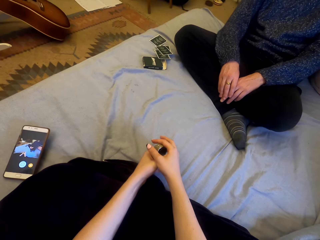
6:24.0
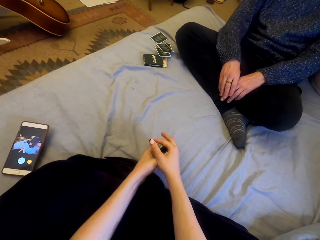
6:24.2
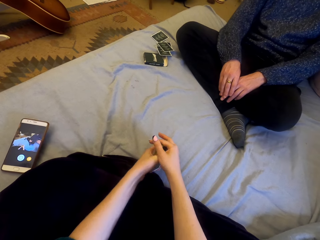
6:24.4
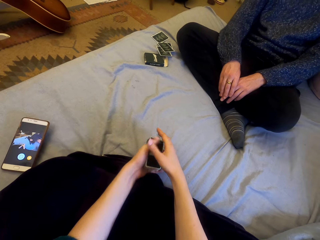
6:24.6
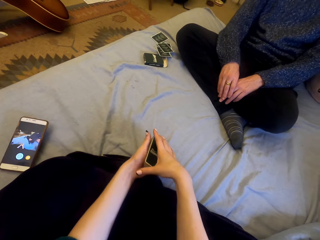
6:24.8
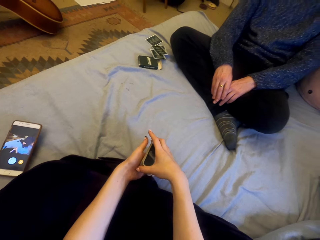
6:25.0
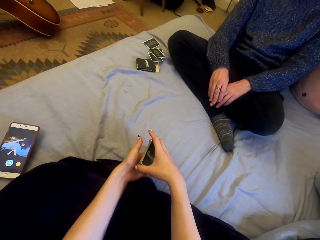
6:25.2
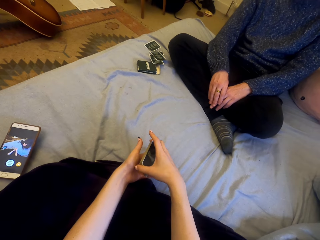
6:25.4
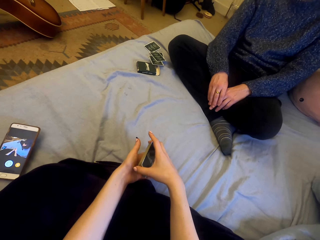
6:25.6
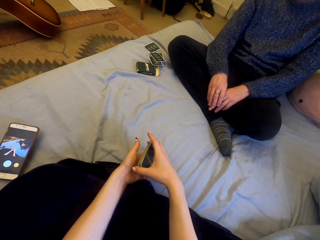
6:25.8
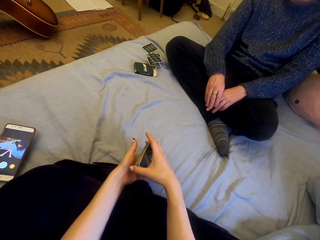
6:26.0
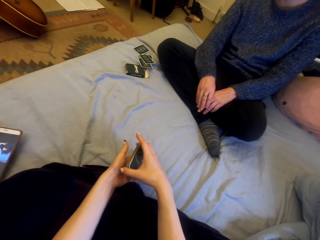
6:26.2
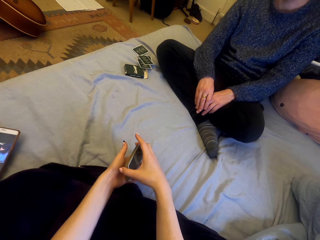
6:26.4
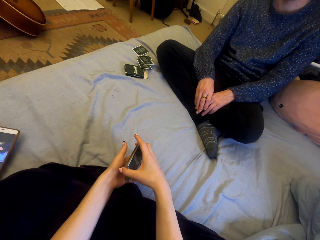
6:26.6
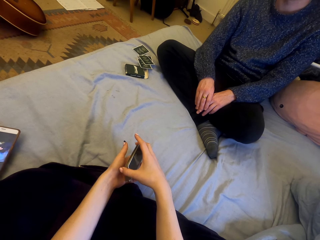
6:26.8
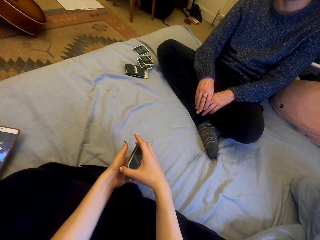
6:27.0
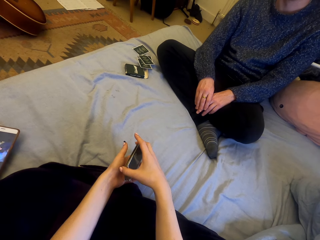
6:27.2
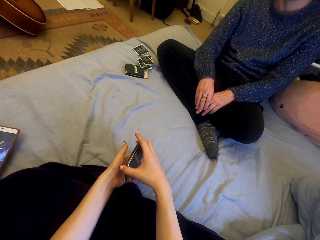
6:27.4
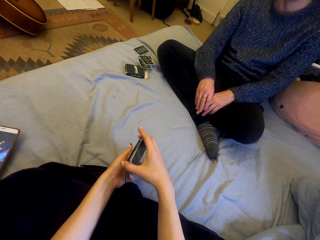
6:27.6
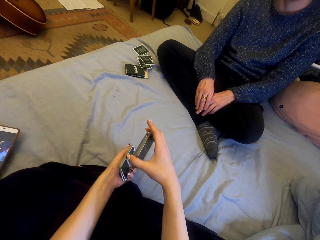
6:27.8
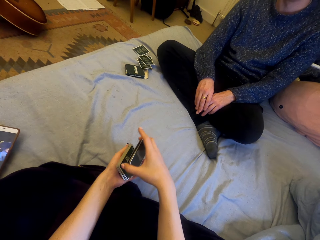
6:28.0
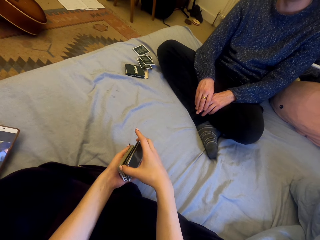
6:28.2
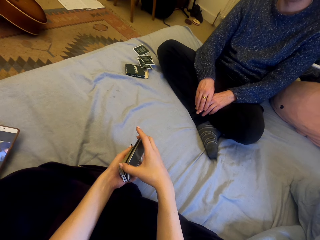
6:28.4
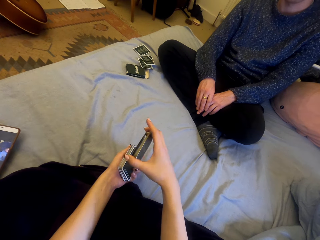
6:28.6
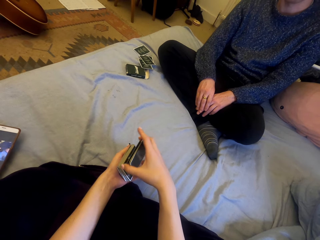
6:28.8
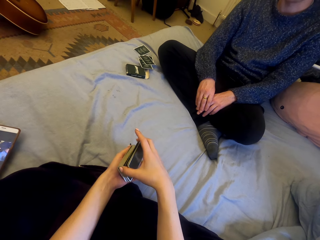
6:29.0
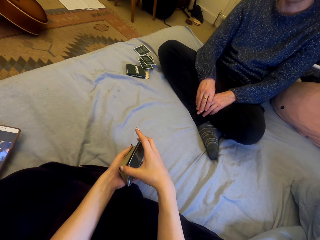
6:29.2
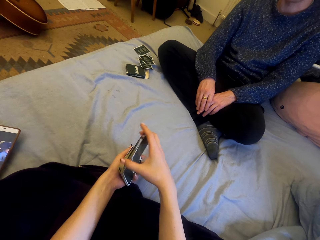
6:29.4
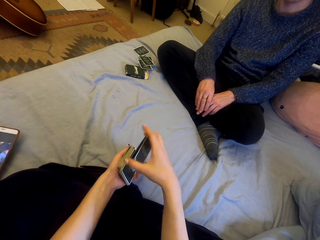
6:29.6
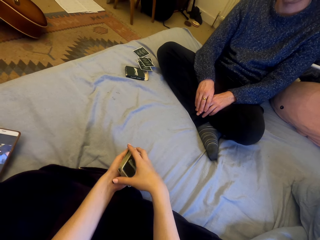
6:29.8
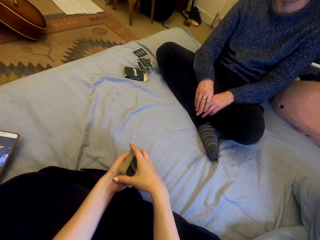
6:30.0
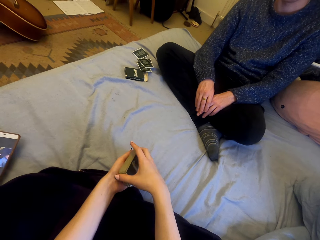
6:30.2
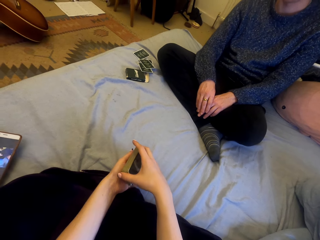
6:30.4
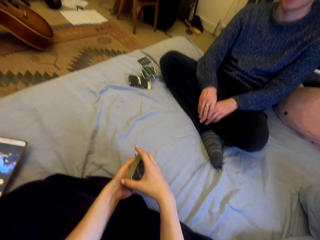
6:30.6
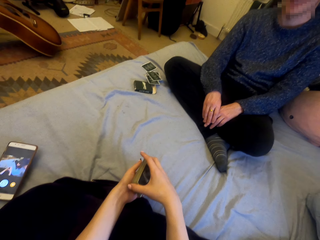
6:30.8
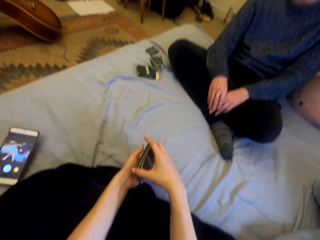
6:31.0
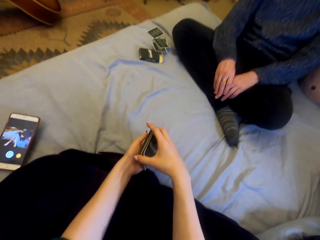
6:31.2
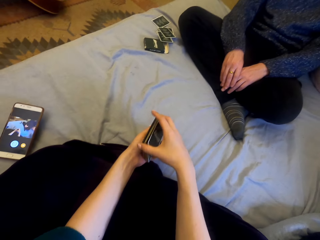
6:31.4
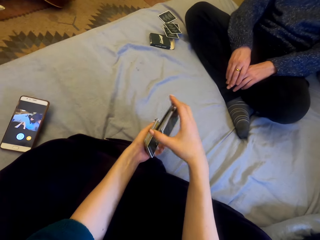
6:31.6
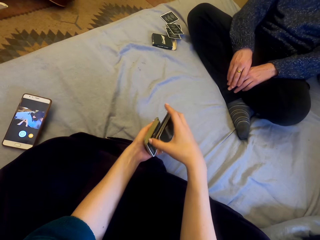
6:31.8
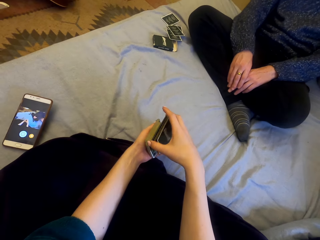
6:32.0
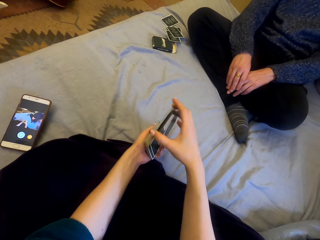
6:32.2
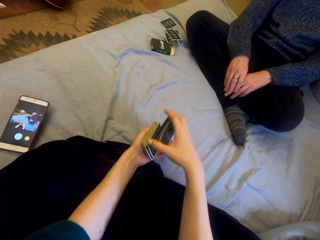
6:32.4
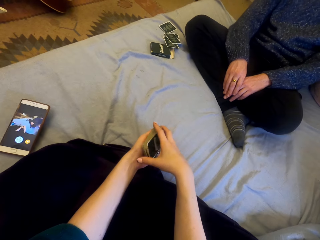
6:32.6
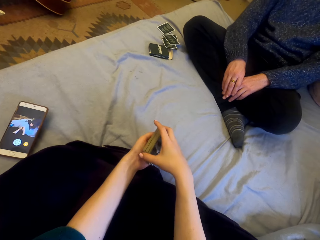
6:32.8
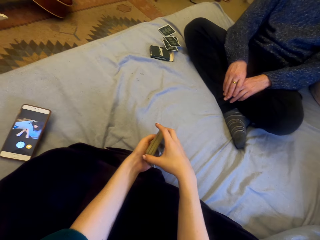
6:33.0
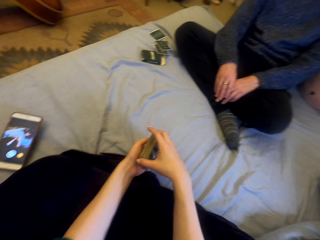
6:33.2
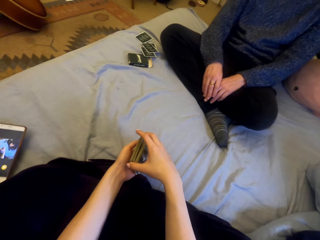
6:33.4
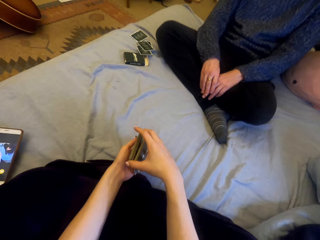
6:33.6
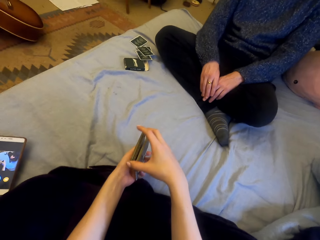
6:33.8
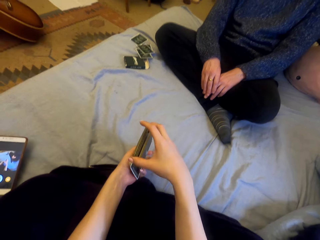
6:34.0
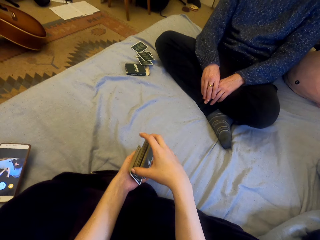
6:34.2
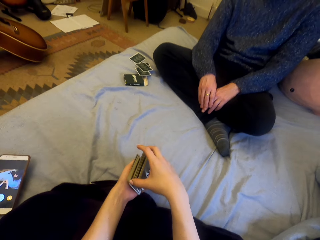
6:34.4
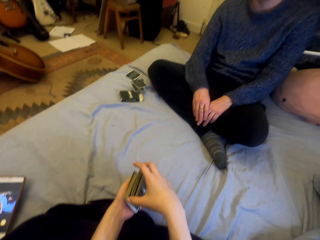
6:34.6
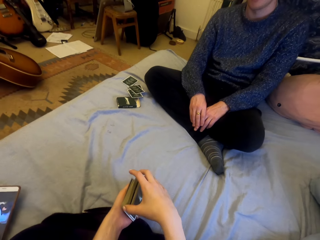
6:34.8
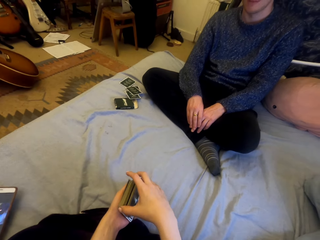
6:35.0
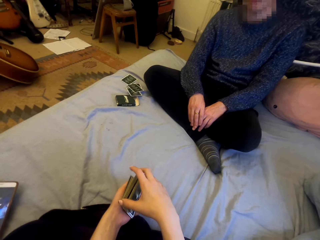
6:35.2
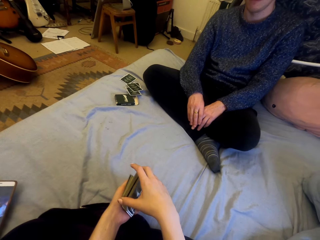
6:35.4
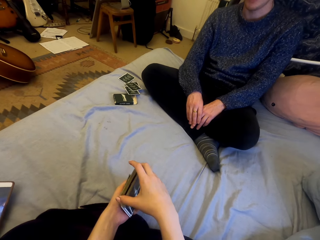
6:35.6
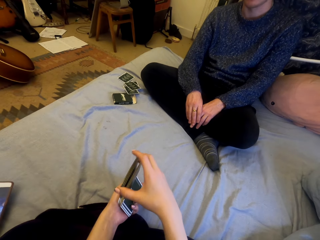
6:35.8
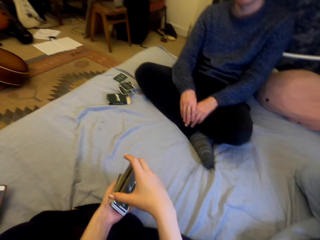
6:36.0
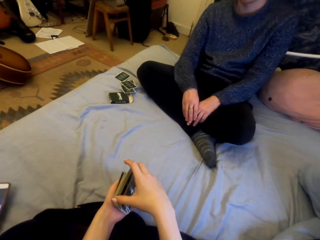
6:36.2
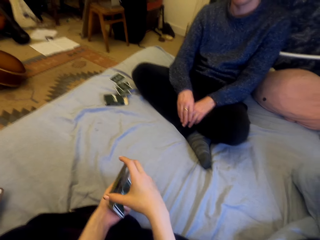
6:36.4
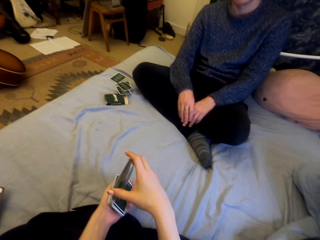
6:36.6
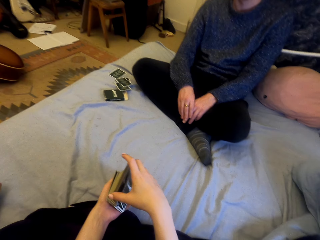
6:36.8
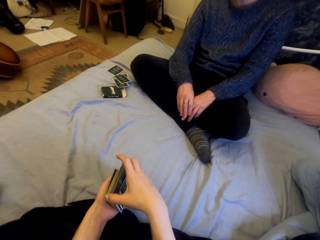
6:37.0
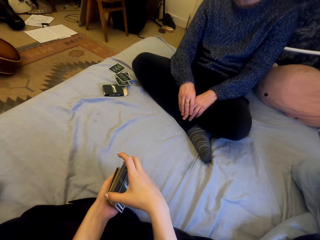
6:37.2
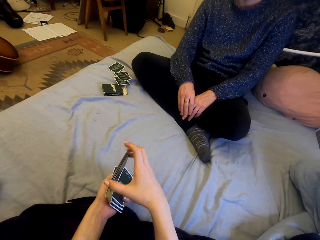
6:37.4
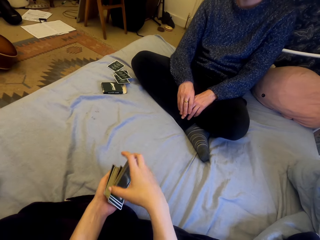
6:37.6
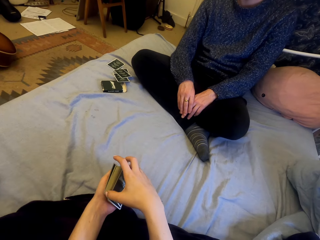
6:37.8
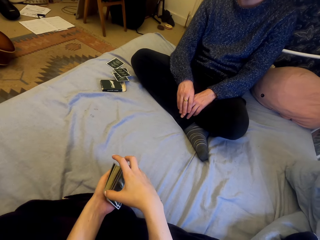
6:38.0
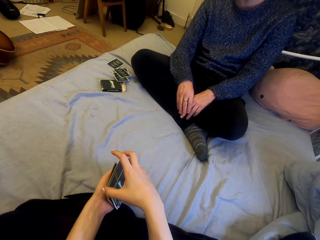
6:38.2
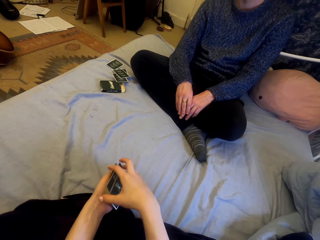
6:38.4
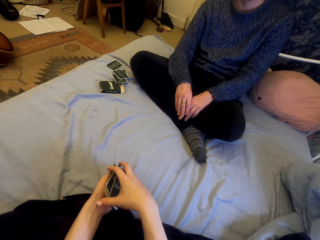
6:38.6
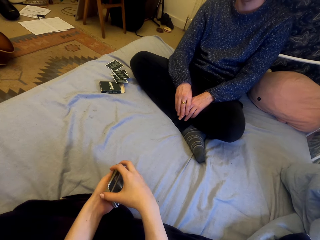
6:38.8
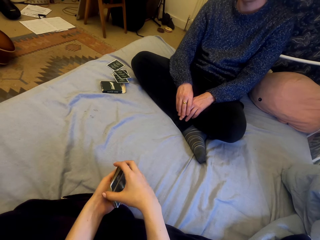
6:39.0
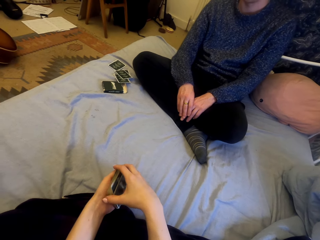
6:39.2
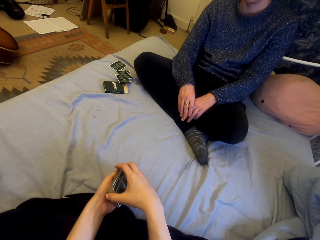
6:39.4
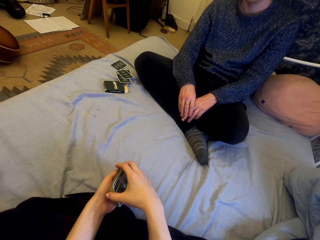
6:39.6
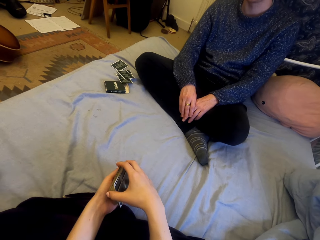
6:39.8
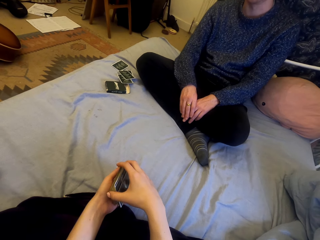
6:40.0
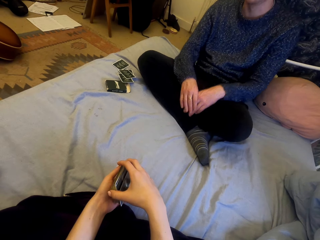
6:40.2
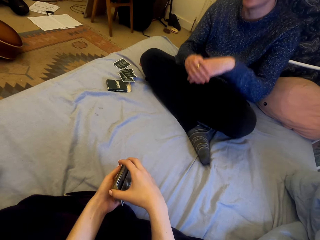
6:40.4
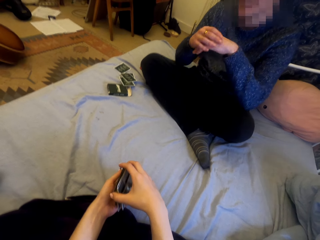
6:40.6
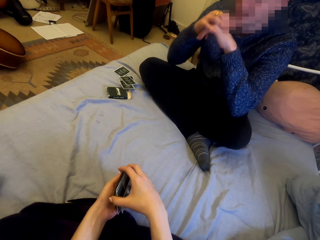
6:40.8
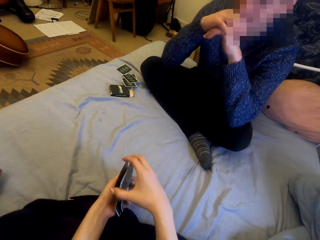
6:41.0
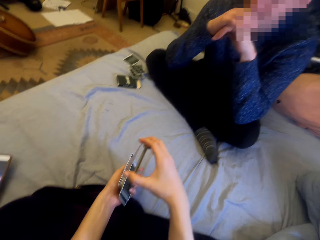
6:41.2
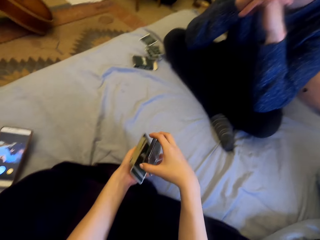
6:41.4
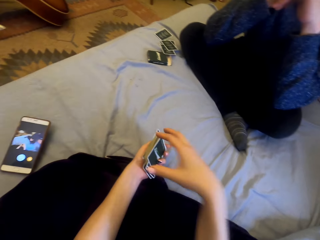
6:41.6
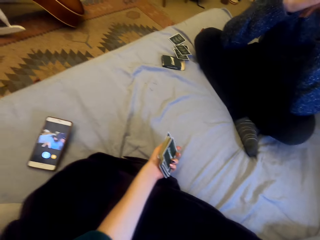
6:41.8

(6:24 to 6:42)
The camera wearer shuffles cards. They talk with a man. They shuffle the cards.

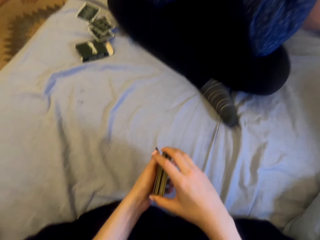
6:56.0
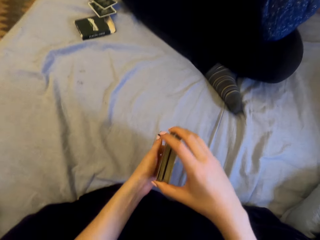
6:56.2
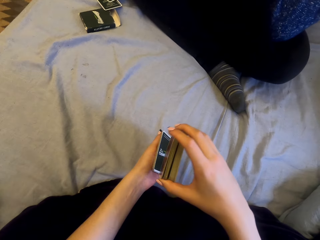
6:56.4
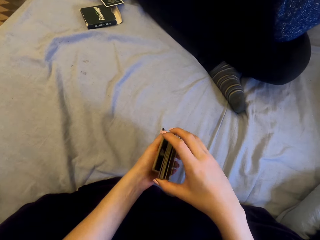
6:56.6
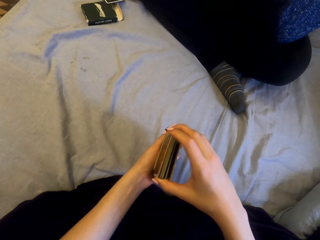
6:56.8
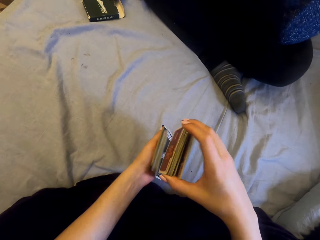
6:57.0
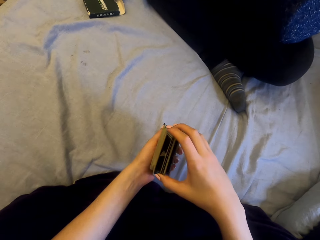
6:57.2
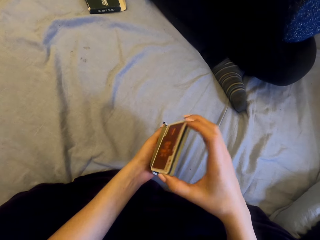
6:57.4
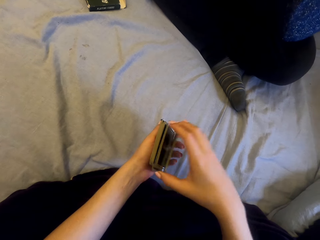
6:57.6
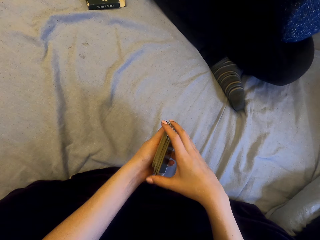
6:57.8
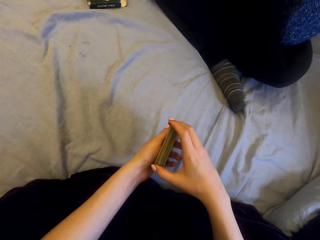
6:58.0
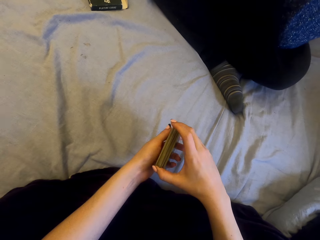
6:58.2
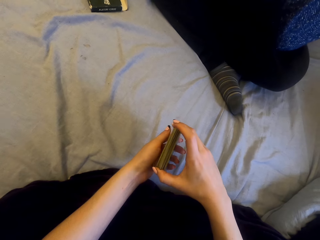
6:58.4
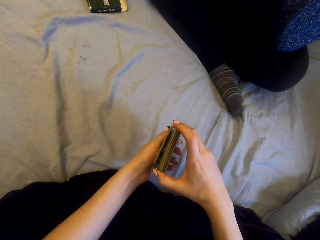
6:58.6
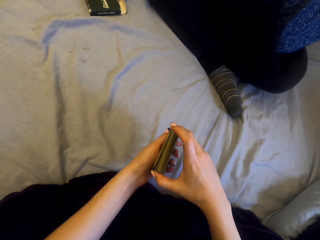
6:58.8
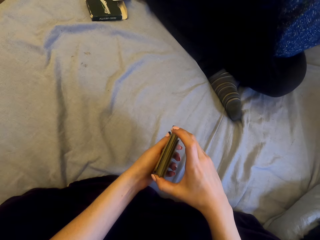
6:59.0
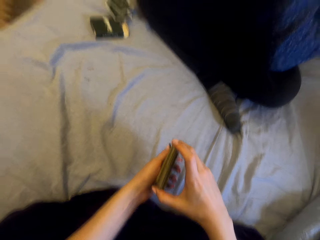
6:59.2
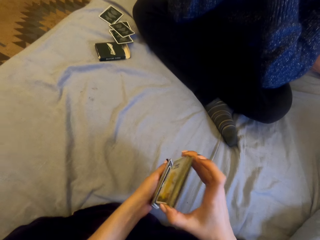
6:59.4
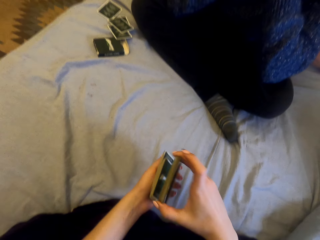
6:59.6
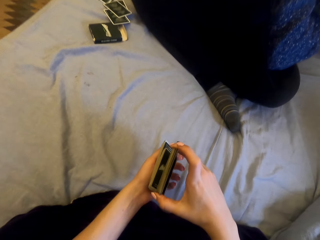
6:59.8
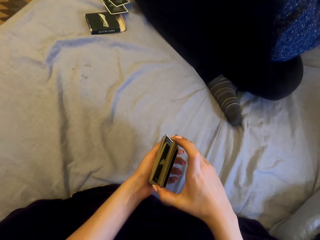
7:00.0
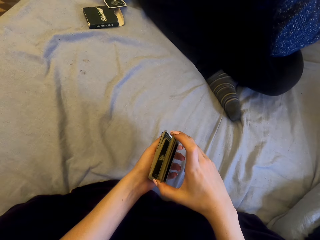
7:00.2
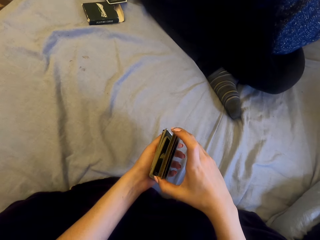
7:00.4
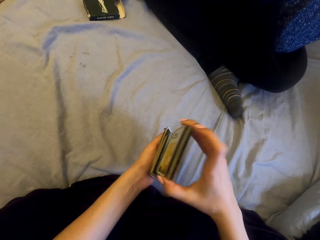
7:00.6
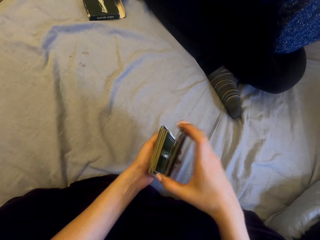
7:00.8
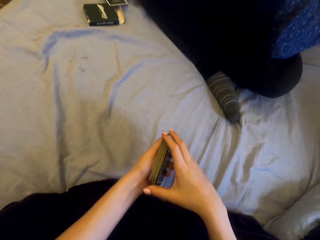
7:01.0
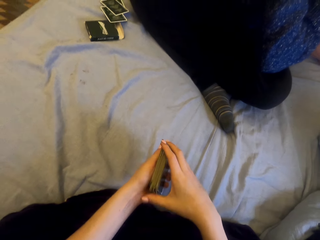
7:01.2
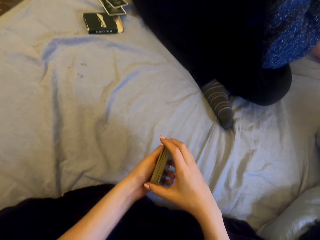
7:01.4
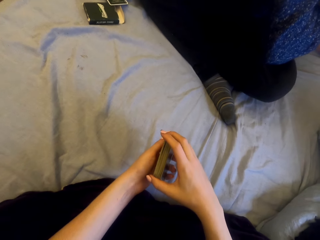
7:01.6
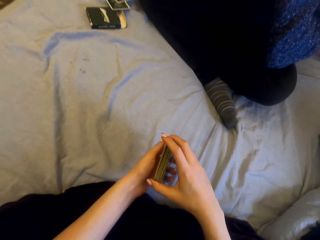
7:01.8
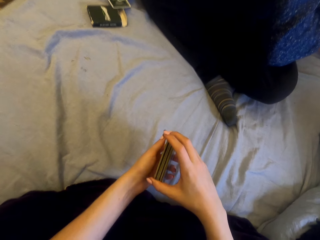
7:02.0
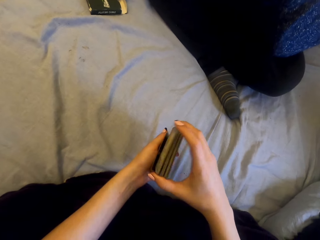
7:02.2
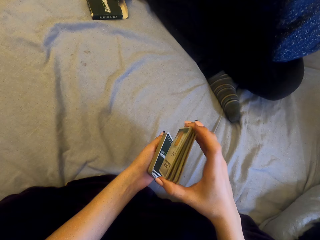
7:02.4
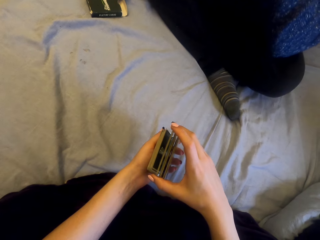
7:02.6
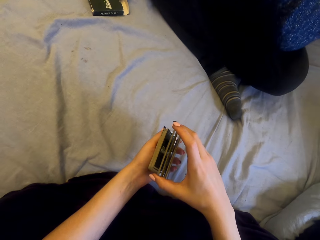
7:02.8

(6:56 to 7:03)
The camera wearer shuffles the cards.
